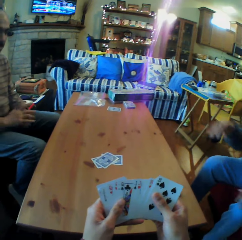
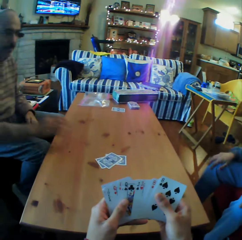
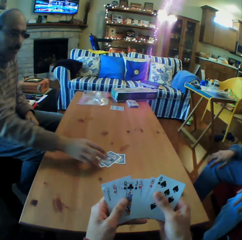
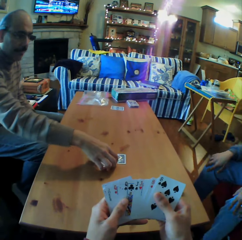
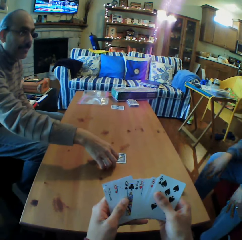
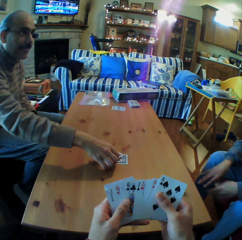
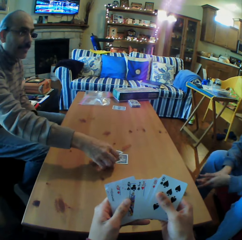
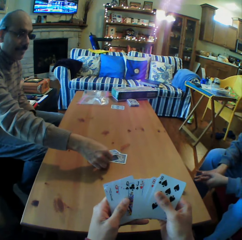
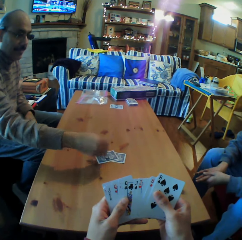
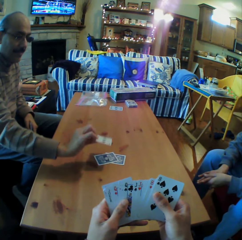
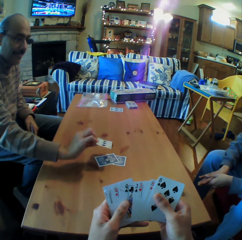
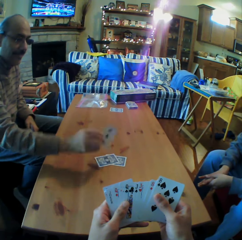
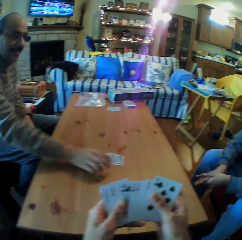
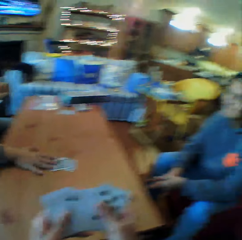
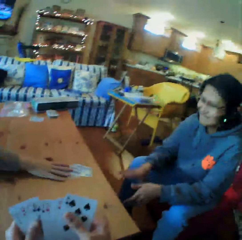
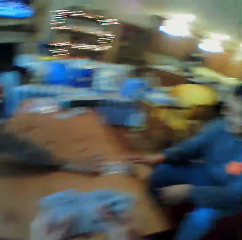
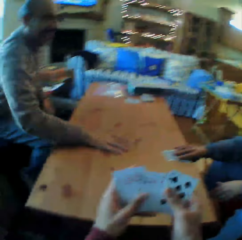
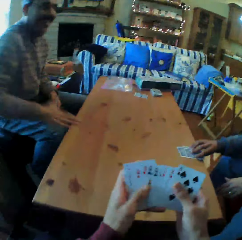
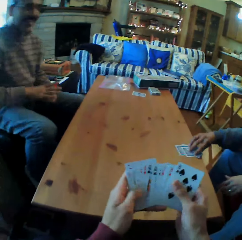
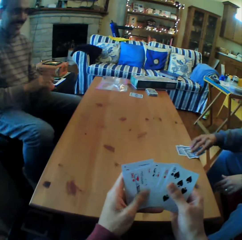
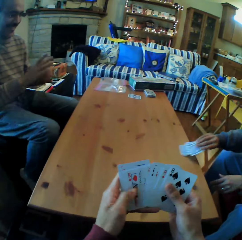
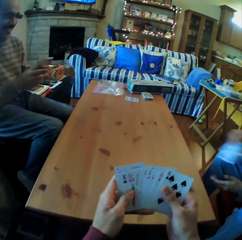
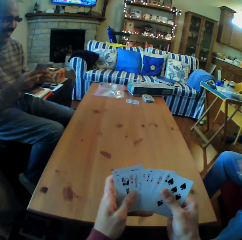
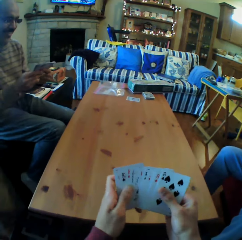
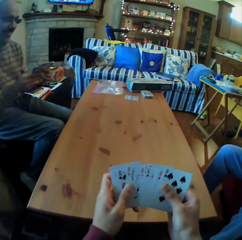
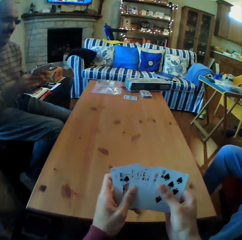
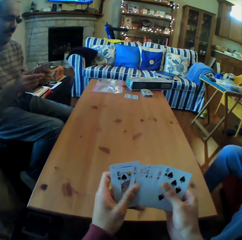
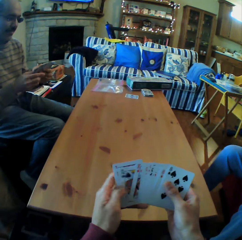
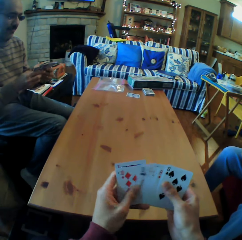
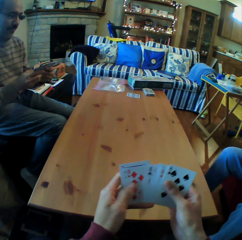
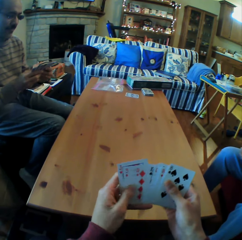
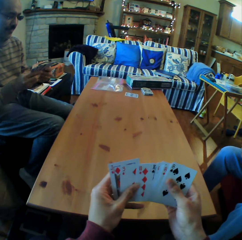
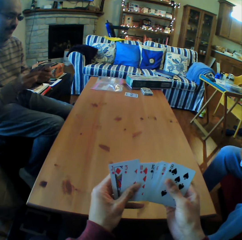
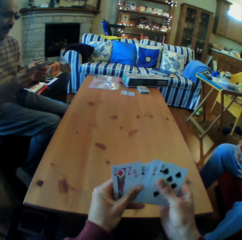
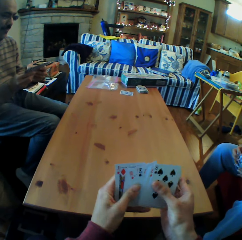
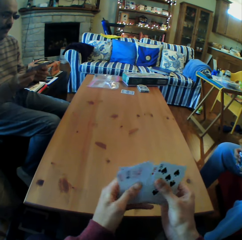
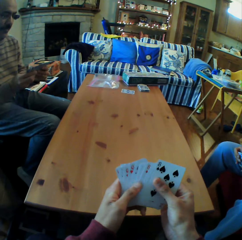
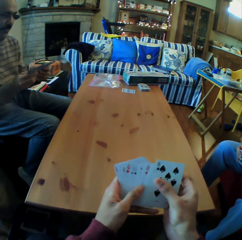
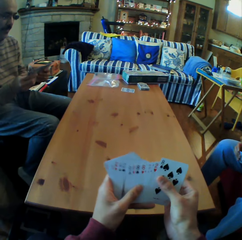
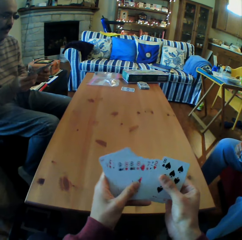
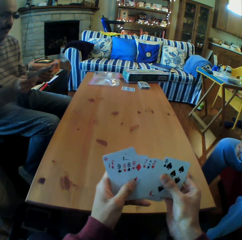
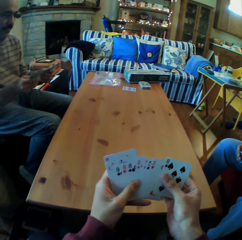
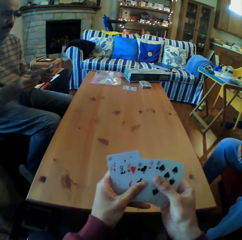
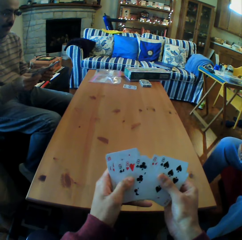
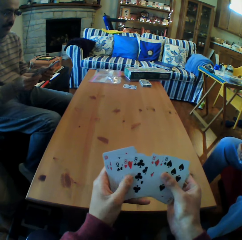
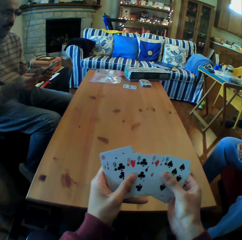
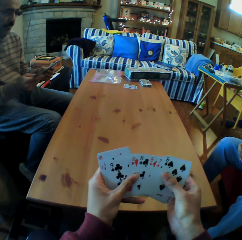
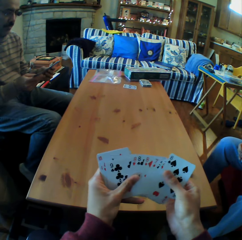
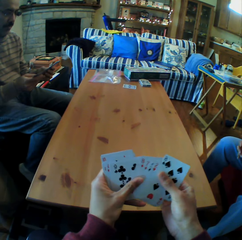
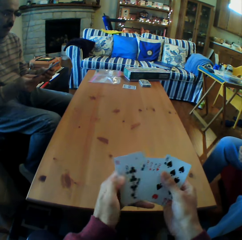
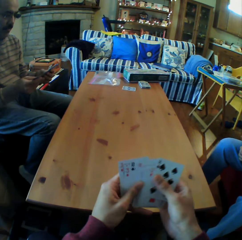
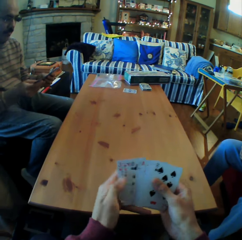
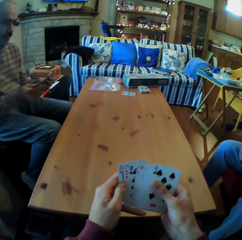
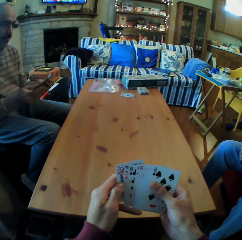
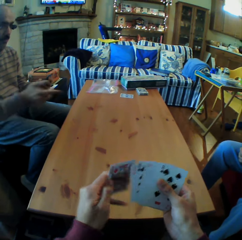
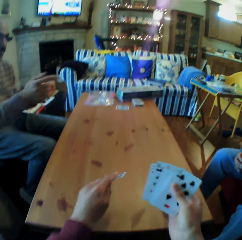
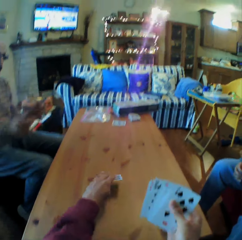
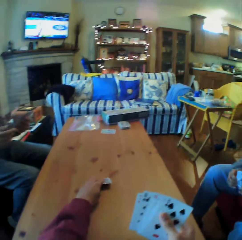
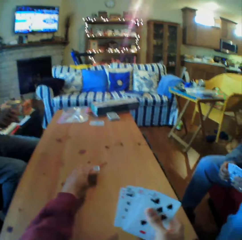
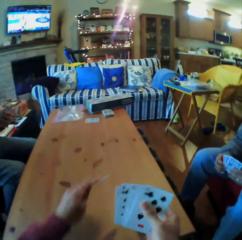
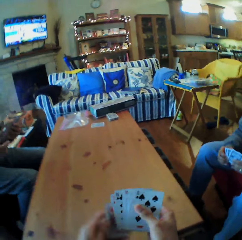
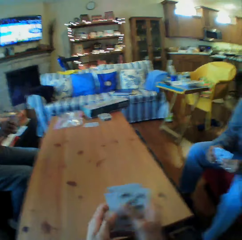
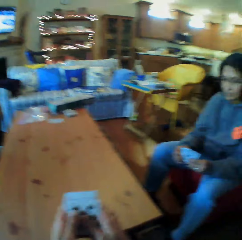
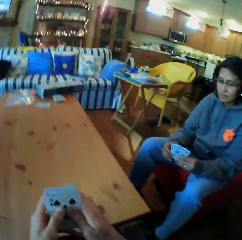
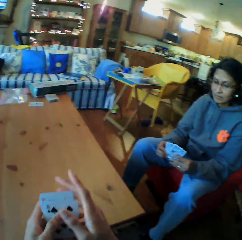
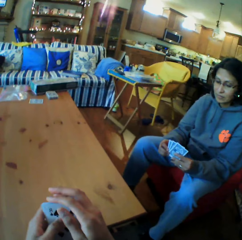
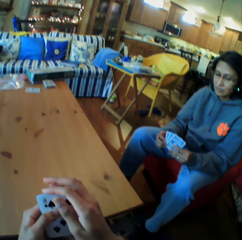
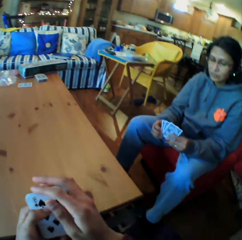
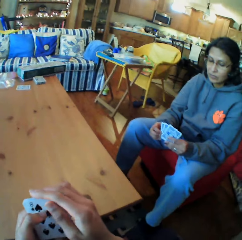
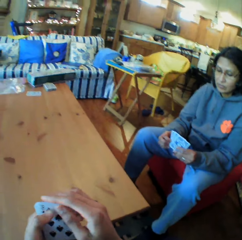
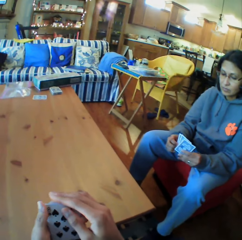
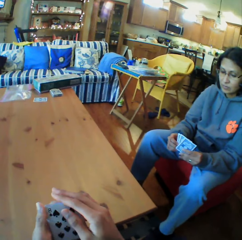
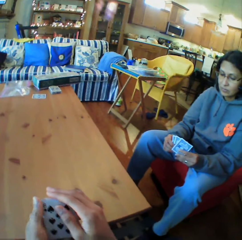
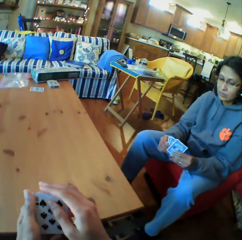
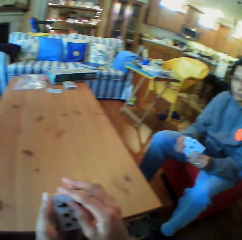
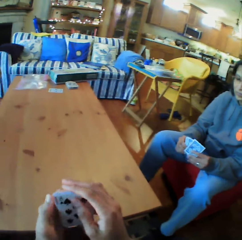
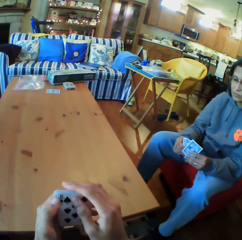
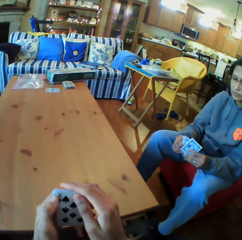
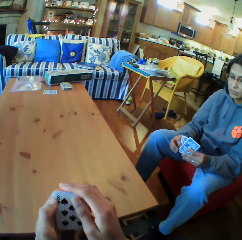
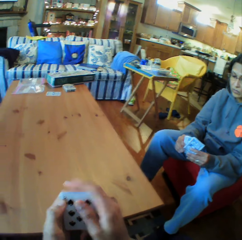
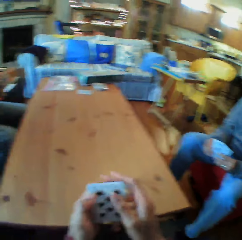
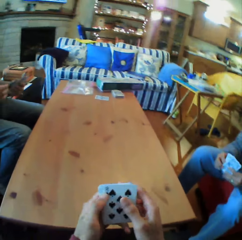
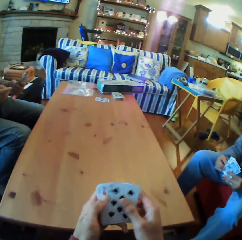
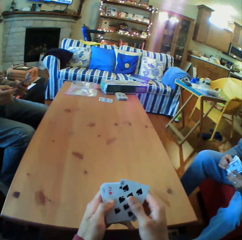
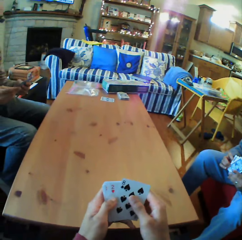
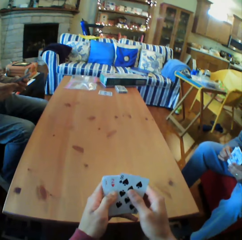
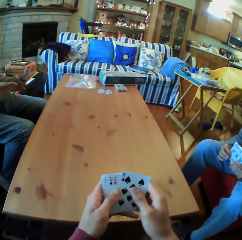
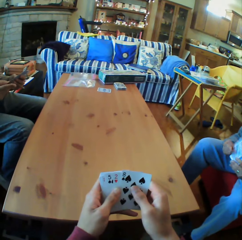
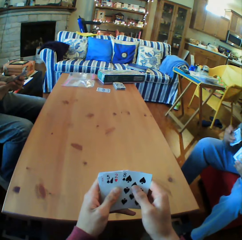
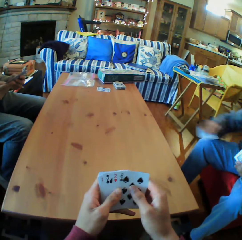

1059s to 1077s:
A man picks up the cards from the table. He looks at the card. He pushes the cards to a woman. The woman picks up the cards. The camera wearer moves the cards on his hands. He puts the cards on the table. He looks at the cards. He looks at the woman.

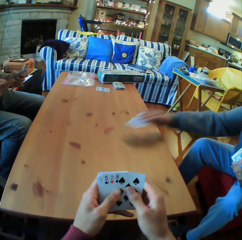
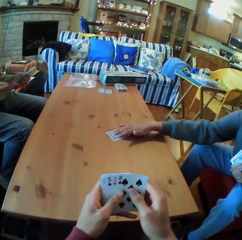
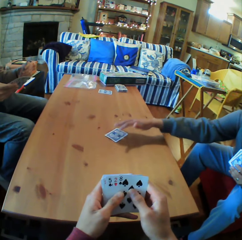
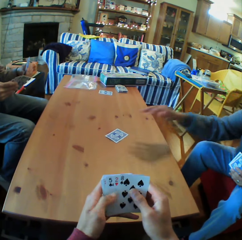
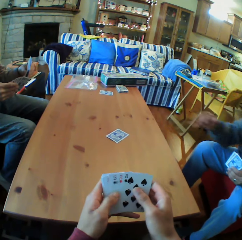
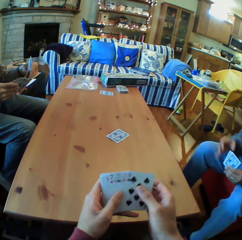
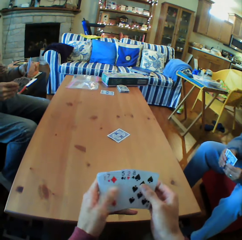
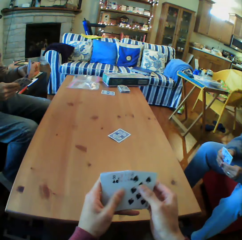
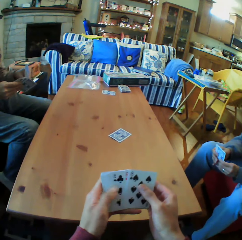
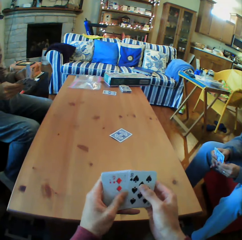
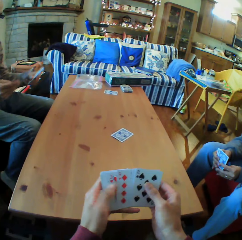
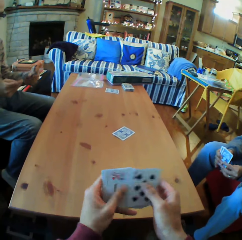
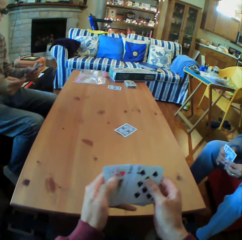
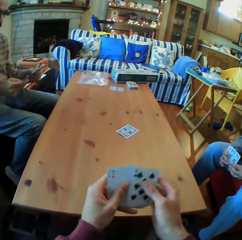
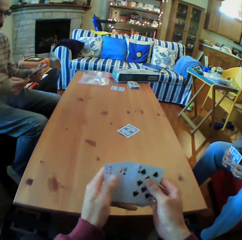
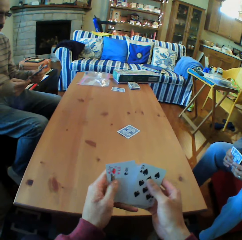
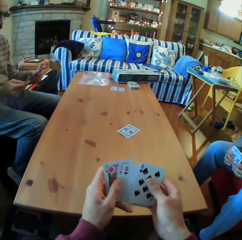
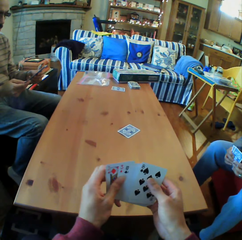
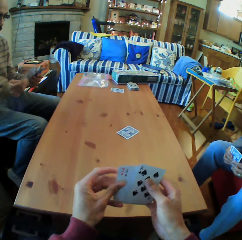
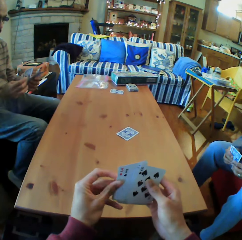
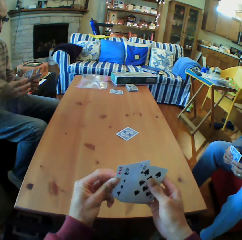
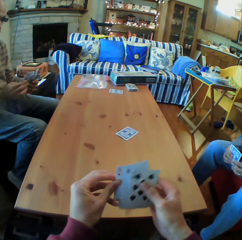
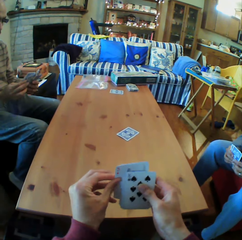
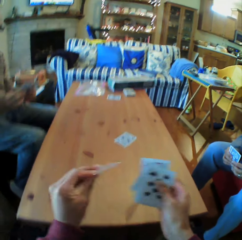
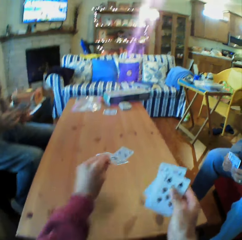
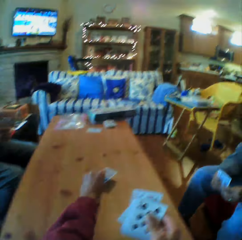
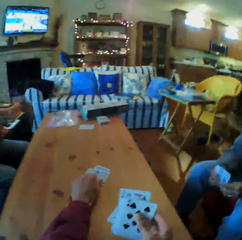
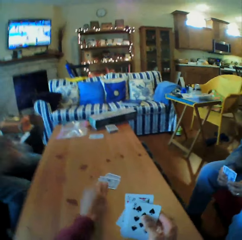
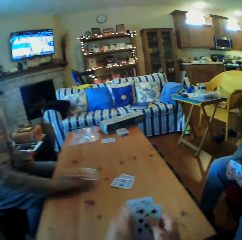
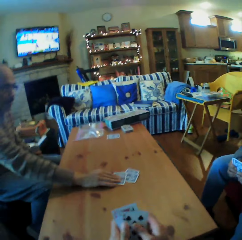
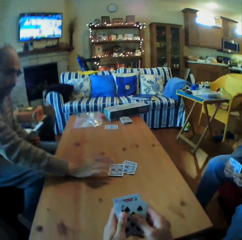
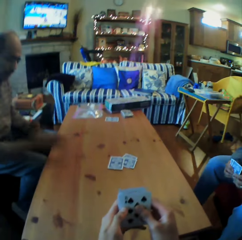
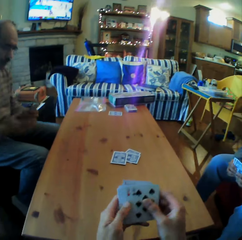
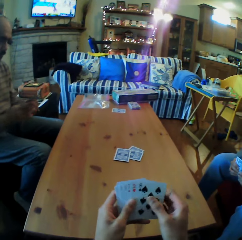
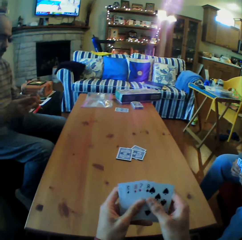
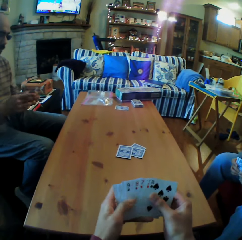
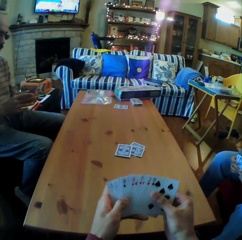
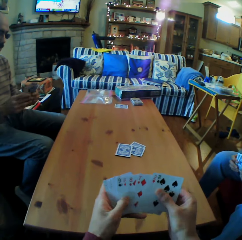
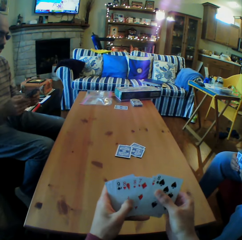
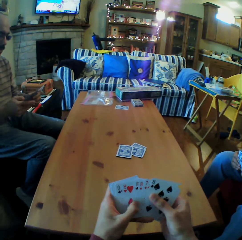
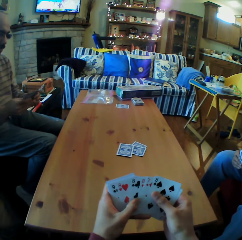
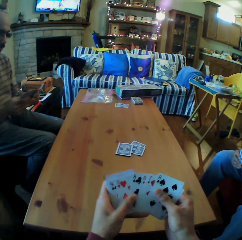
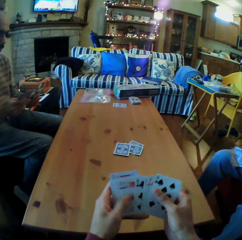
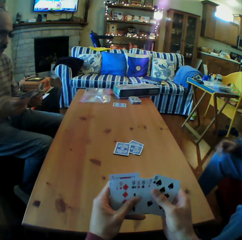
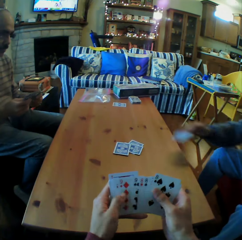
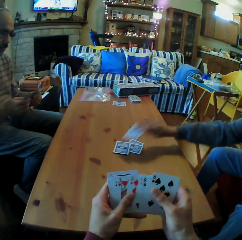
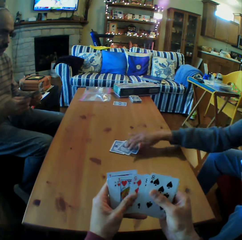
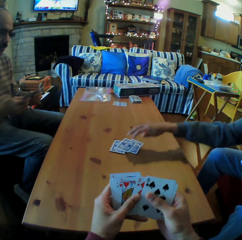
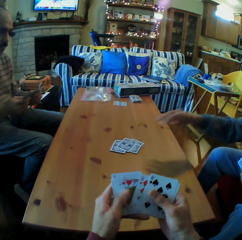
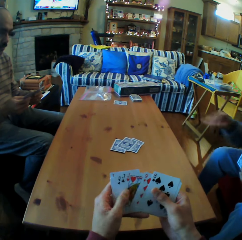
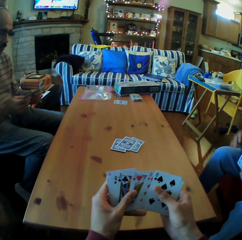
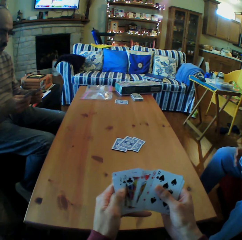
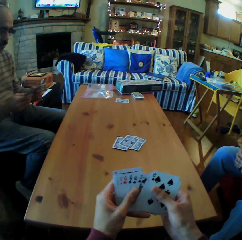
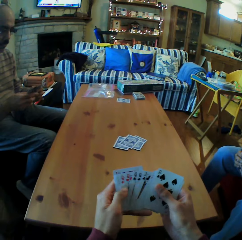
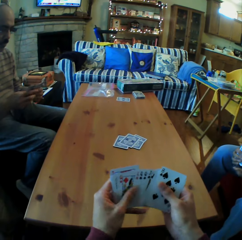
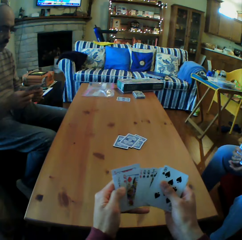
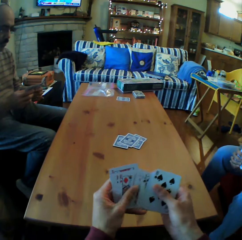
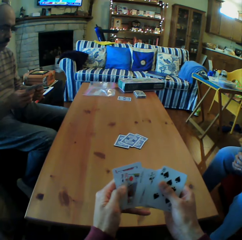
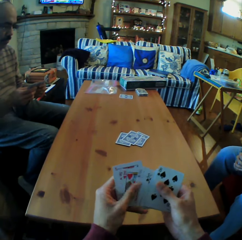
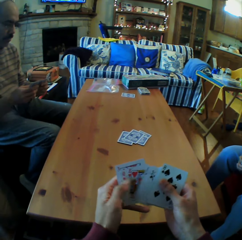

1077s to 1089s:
A woman puts the cards on the table. The camera wearer moves the cards. They put the cards on the table. A man puts the cards on the table. The camera wearer moves the piece of cards. The woman puts the cards on the table. She puts the cards on the table again.
